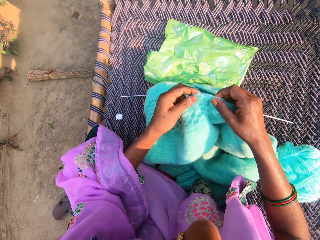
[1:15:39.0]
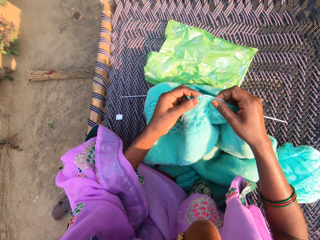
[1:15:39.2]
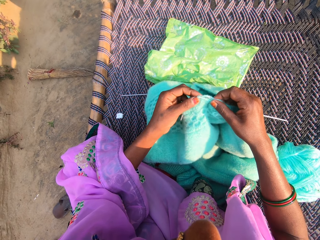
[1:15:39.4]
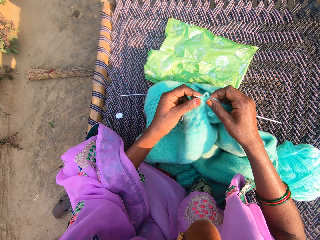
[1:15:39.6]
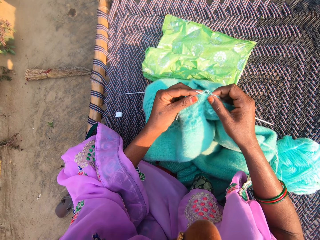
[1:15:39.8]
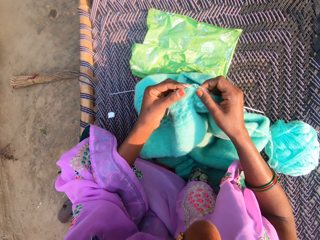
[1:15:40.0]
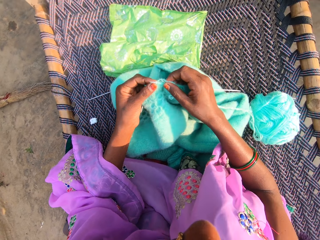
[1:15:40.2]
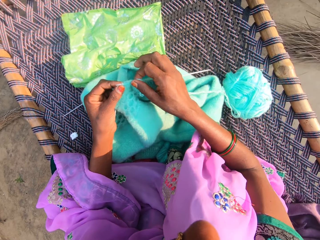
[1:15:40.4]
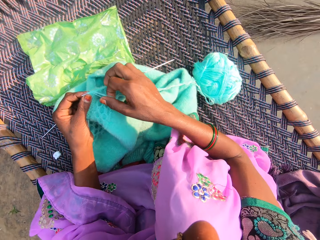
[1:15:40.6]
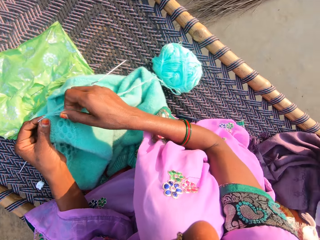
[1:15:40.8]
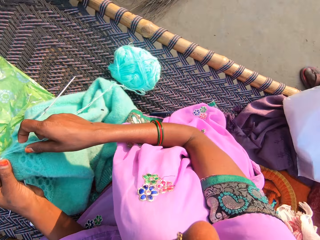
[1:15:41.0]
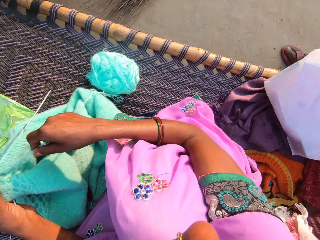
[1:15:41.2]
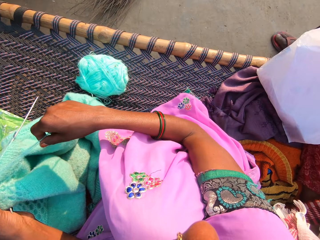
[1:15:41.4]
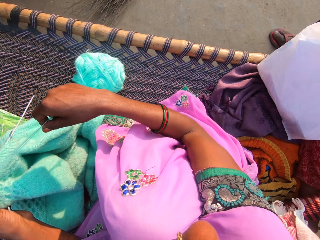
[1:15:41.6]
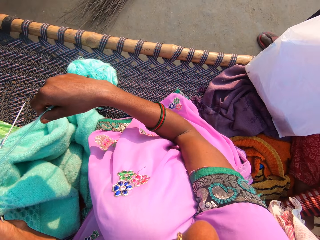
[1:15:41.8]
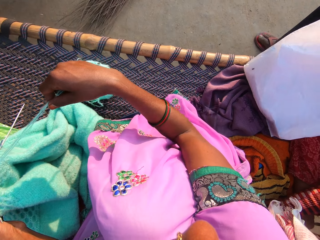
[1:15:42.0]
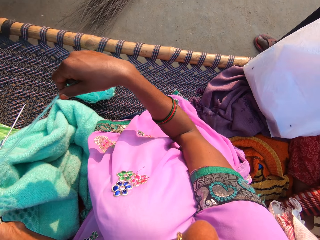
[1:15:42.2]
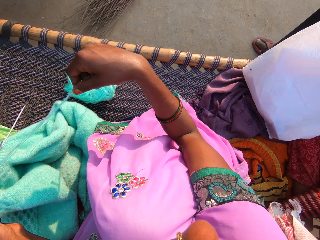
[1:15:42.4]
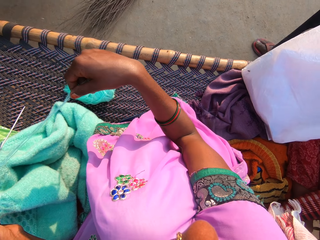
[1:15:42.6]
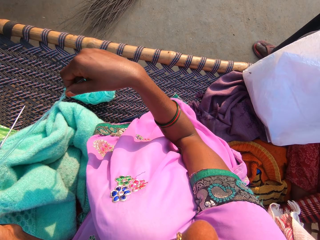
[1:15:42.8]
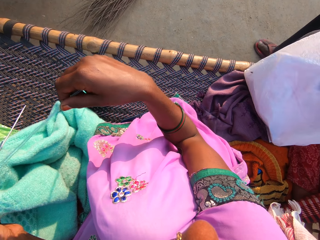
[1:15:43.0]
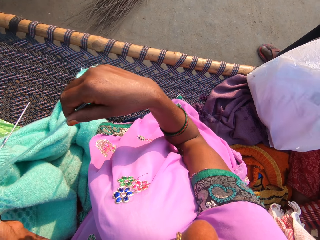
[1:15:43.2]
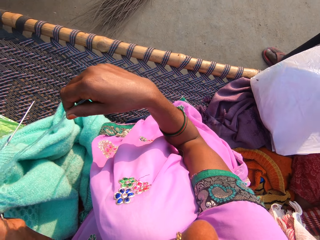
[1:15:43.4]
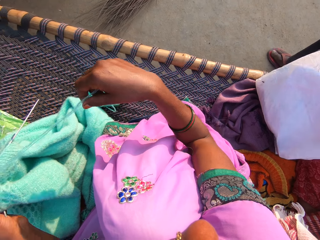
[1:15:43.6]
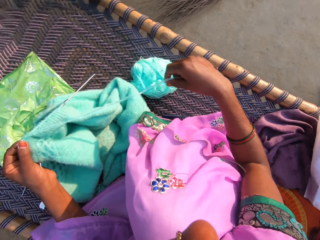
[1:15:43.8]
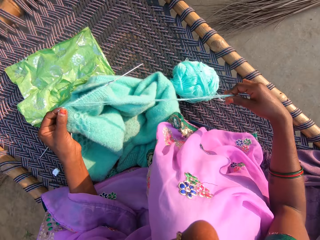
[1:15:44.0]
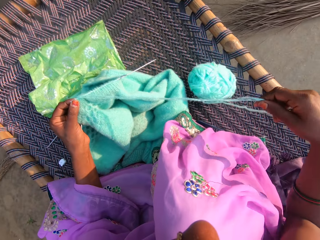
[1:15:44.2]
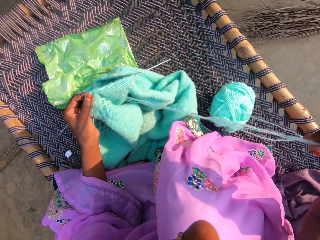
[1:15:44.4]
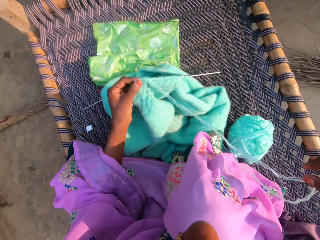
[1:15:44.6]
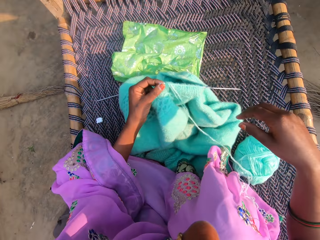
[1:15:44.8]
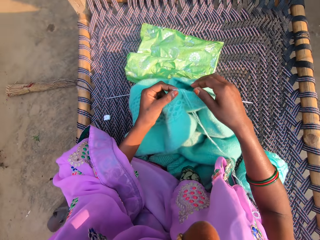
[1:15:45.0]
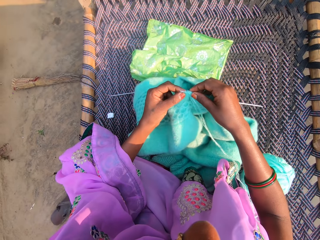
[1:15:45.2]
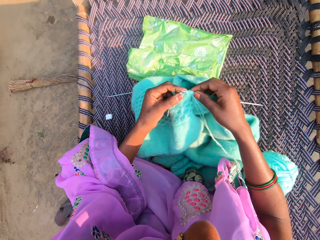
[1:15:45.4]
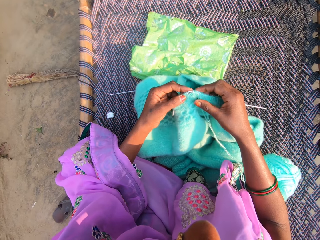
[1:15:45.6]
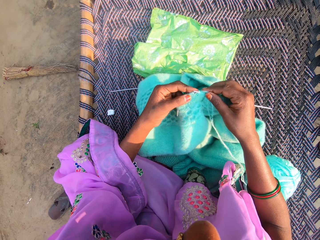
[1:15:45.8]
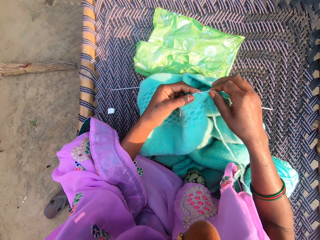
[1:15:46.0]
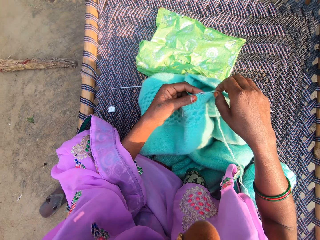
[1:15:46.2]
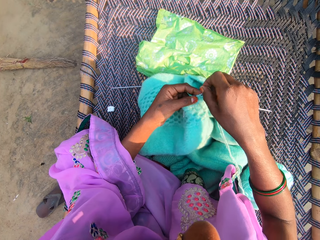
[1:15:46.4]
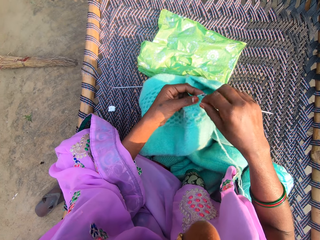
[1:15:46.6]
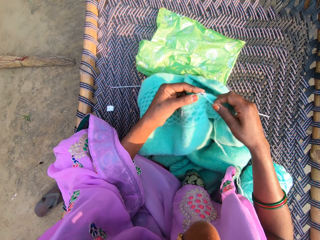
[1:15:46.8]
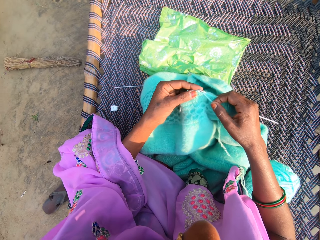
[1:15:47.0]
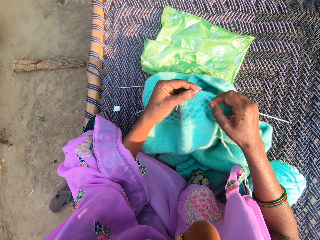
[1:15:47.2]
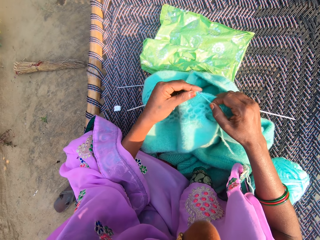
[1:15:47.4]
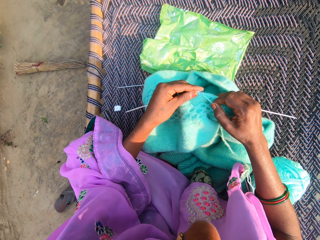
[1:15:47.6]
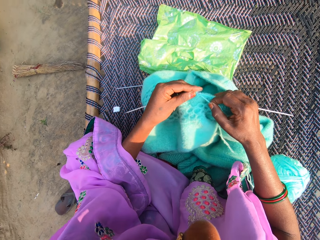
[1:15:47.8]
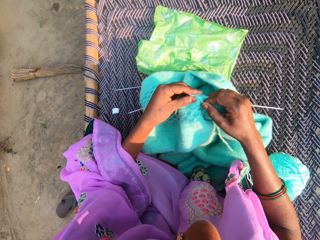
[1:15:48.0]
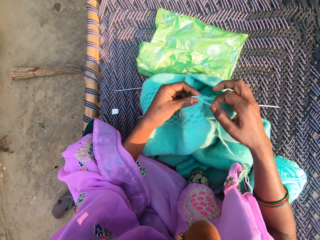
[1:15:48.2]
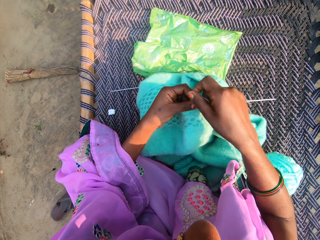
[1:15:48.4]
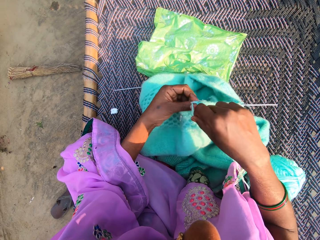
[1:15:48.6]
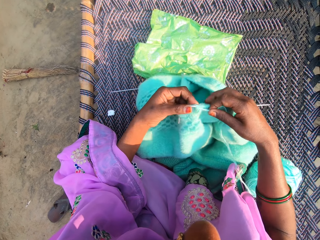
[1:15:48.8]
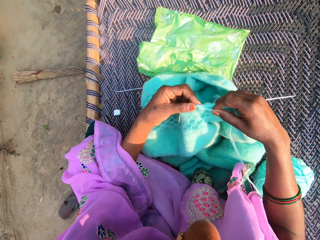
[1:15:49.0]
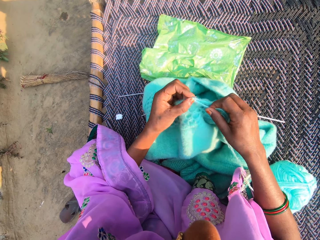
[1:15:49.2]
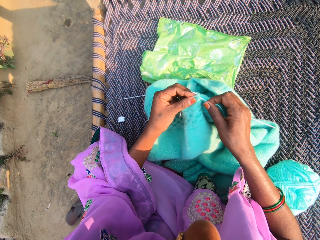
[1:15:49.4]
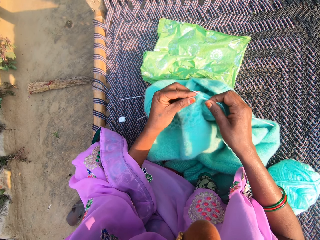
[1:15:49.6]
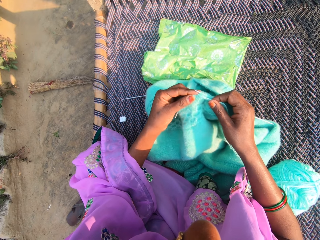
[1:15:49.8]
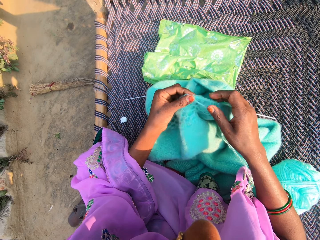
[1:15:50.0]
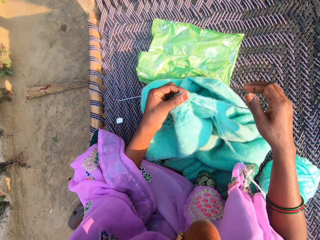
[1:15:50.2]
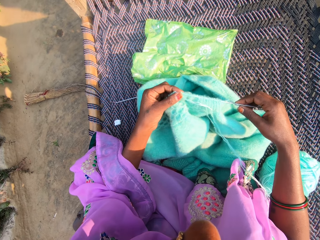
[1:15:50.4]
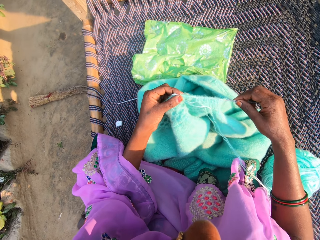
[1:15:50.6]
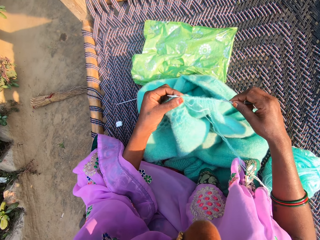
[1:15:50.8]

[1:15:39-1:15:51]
The camera wearer turns around. They look at a man. They hold up the thread. They knit the fabric.

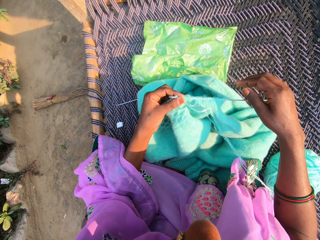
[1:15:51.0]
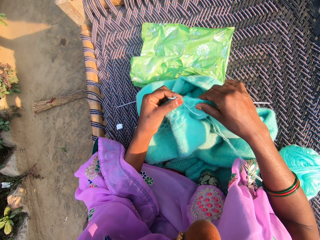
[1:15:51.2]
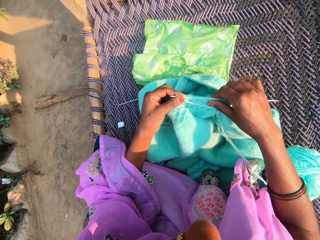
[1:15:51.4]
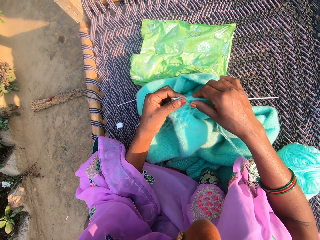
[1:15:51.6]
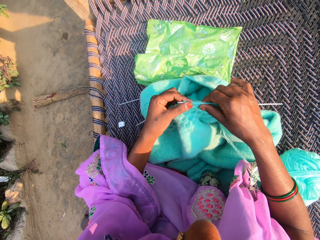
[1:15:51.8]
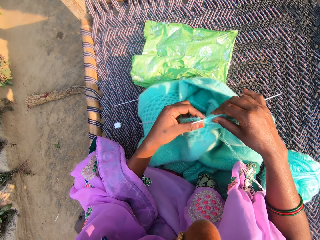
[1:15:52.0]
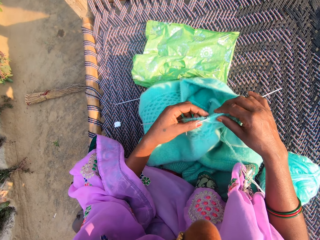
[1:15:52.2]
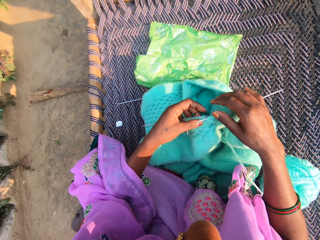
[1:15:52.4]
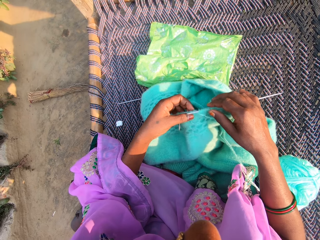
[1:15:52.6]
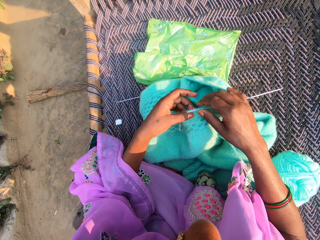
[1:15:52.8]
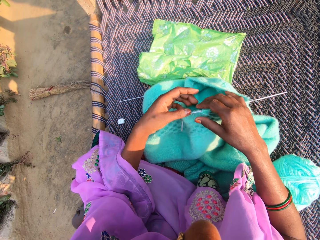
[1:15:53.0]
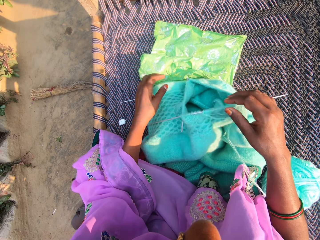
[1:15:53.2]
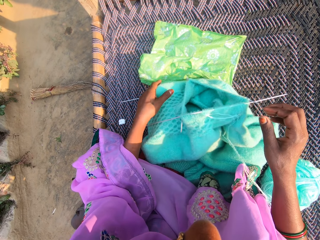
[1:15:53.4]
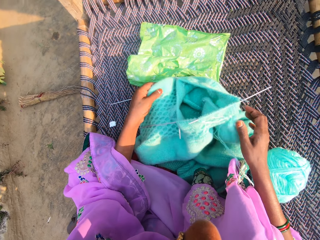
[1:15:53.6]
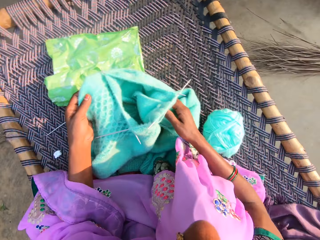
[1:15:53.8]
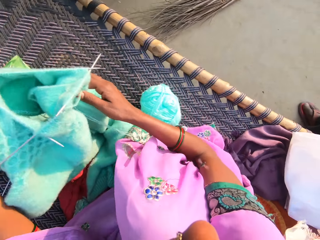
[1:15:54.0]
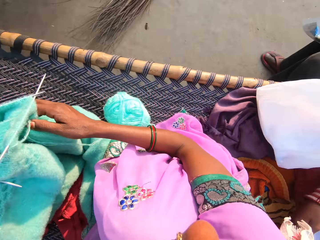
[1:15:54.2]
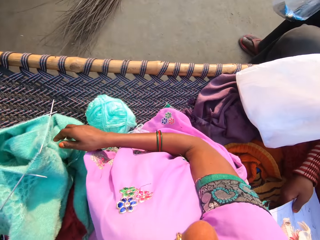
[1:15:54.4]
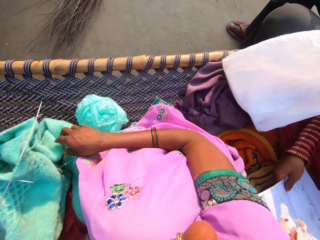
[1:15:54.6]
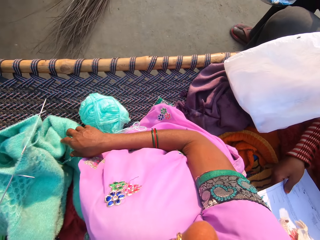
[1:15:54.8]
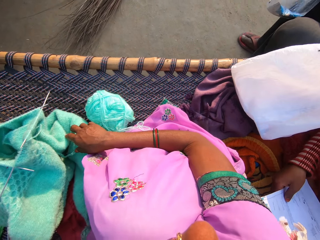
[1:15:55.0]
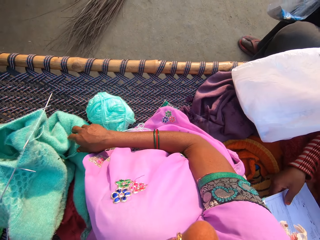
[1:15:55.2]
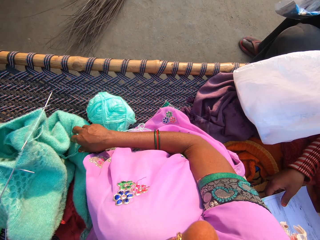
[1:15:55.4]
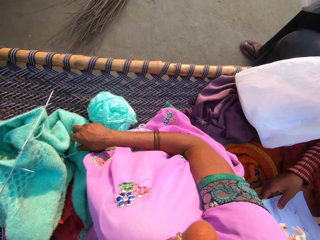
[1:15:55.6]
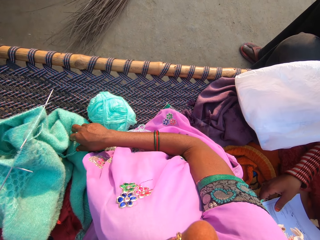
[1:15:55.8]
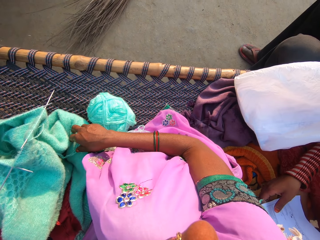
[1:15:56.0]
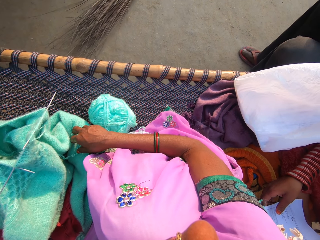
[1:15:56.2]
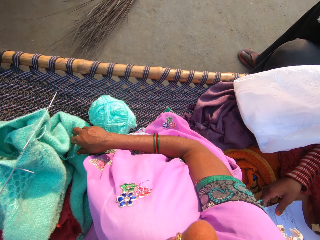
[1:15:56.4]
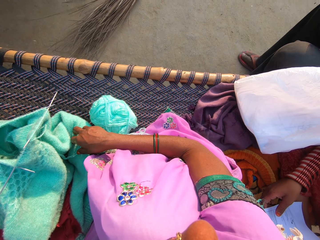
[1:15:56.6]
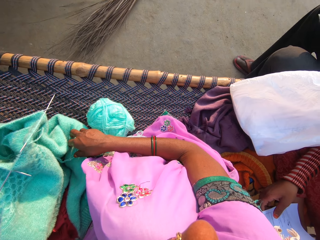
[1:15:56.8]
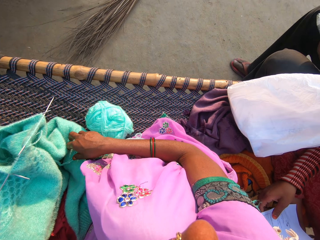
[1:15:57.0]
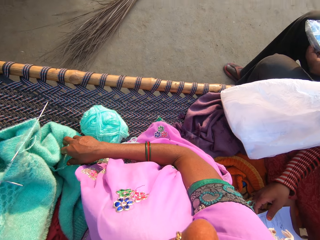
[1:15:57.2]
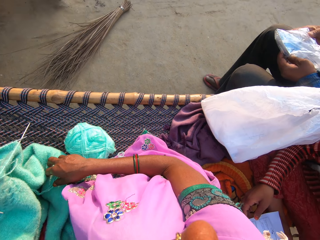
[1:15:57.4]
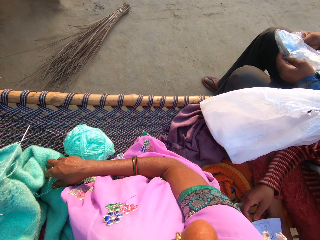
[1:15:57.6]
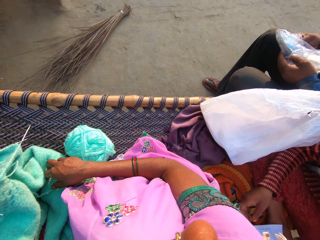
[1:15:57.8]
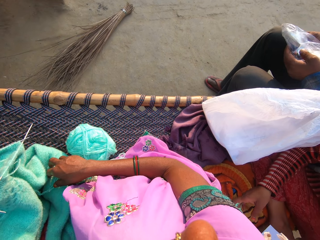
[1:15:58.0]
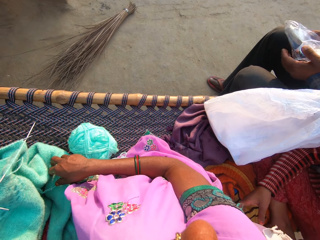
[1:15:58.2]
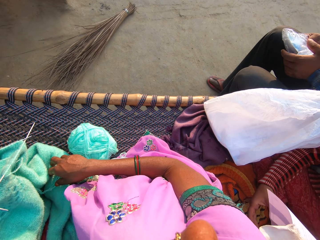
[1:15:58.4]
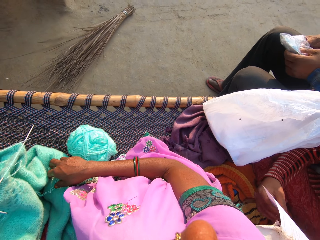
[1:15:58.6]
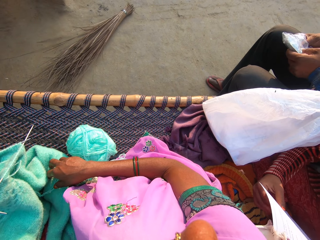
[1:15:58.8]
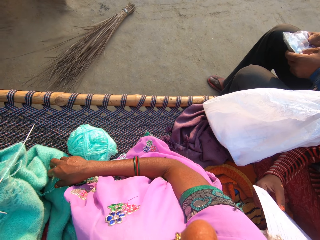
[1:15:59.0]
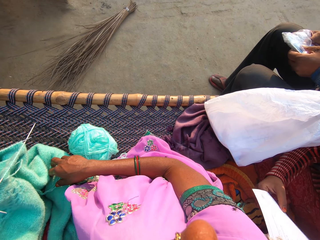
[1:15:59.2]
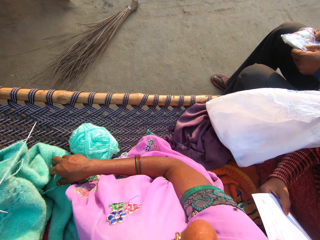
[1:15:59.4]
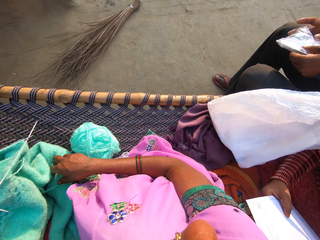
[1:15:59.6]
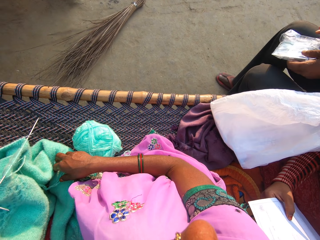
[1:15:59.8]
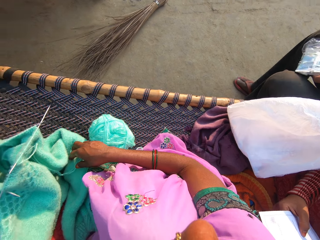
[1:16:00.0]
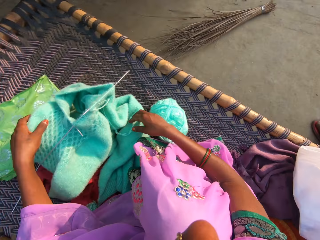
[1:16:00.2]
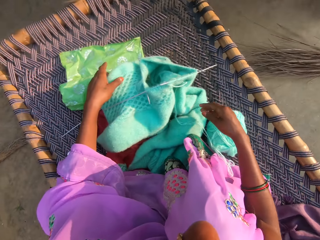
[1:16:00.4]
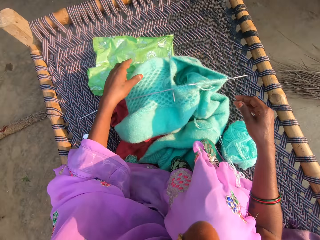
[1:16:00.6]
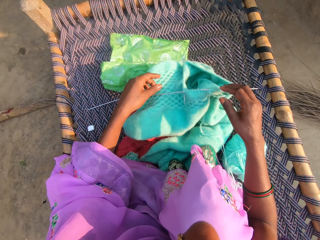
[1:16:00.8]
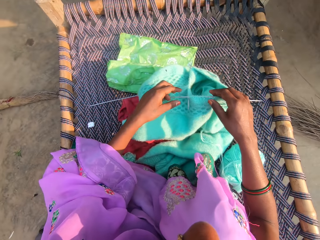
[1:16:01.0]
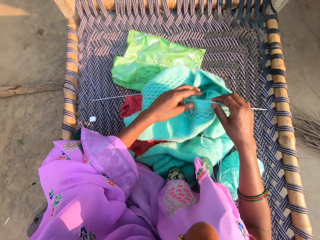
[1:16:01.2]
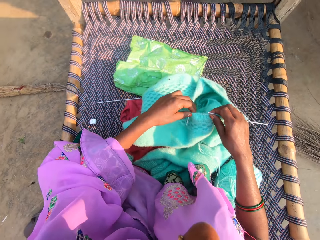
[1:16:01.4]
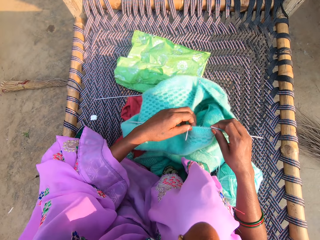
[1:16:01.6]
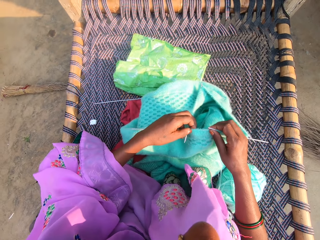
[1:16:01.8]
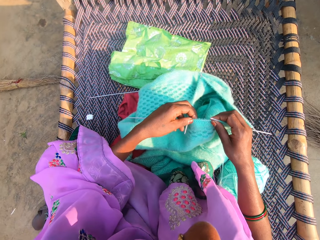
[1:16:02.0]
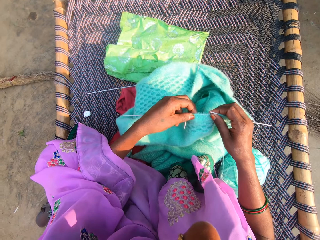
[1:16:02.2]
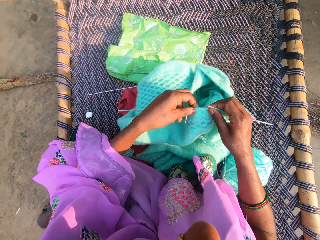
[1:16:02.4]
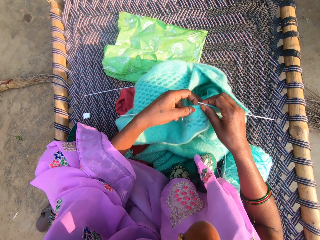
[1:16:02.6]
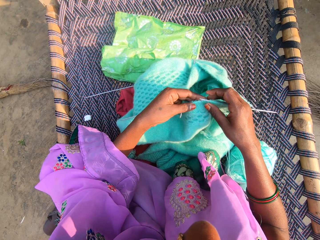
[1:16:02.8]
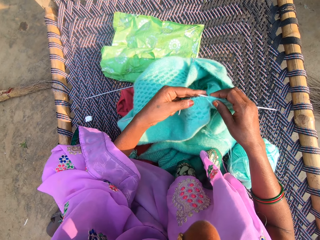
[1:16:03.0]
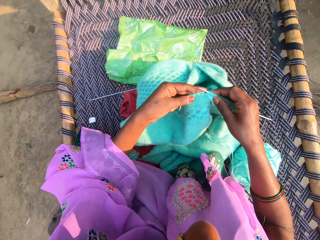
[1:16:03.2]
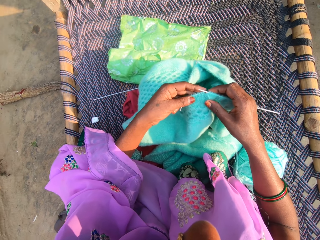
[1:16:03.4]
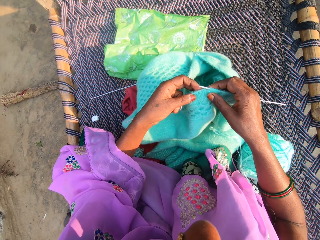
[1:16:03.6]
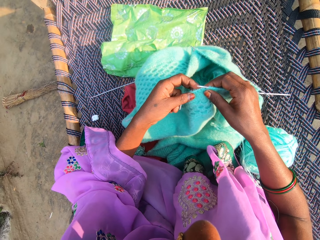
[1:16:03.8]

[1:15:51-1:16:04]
The camera wearer holds up the fabric. They converse with a man. They talk to the man and another person. They hold up the fabric.
